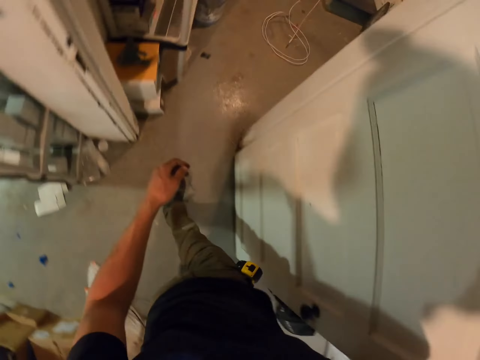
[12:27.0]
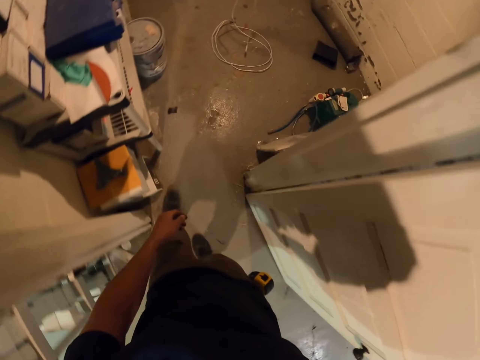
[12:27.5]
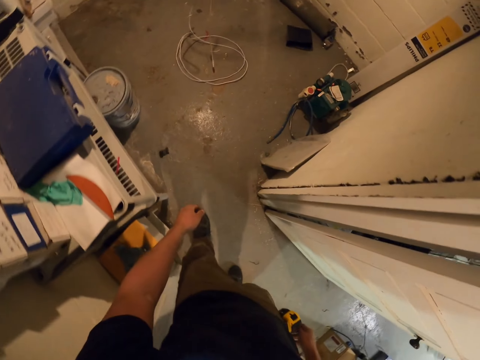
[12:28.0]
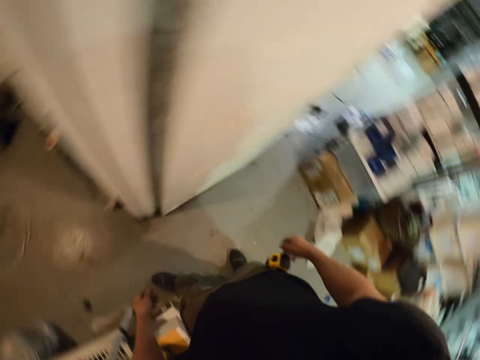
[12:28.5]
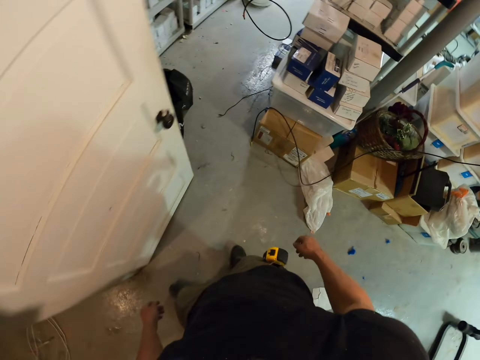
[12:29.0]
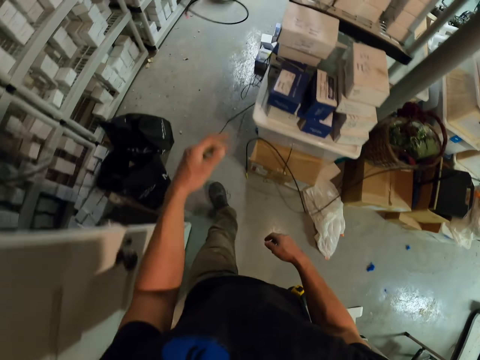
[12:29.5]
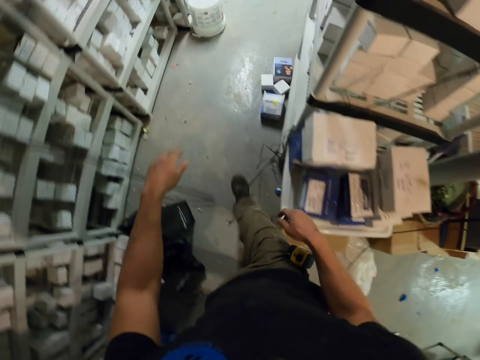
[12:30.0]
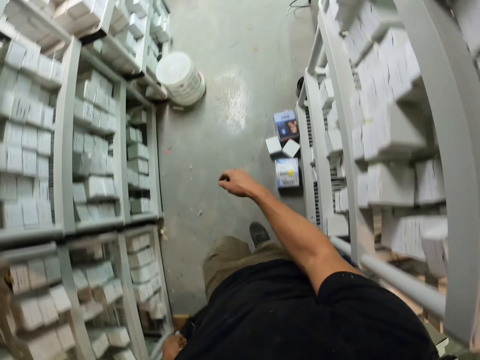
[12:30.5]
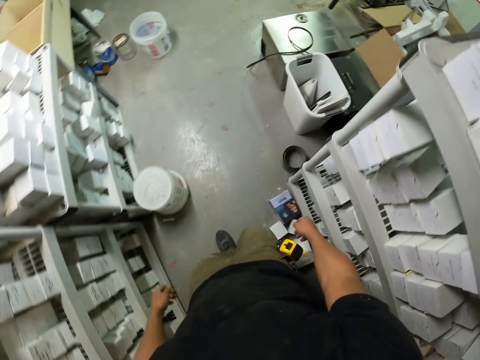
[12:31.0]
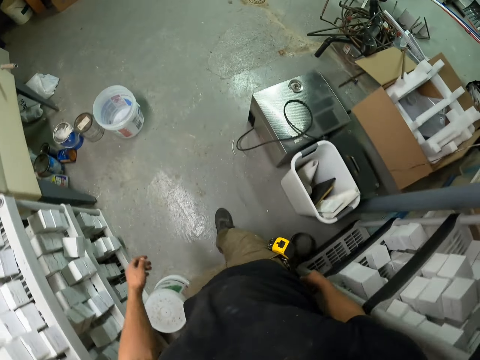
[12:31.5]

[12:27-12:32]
The camera wearer touches a cable. They turn around. They walk around the room.

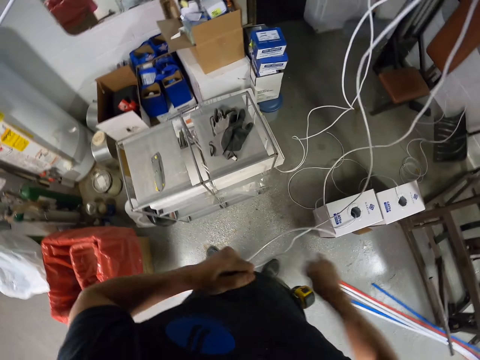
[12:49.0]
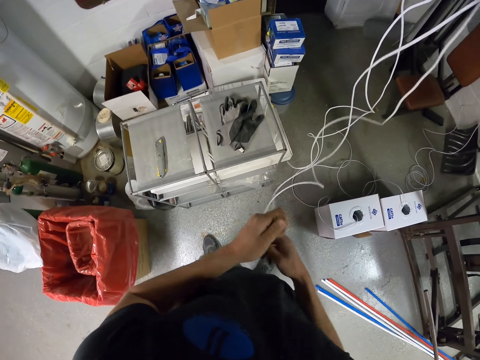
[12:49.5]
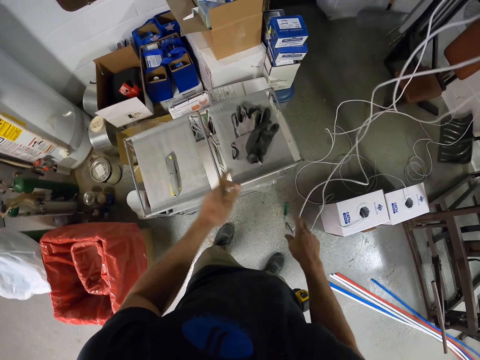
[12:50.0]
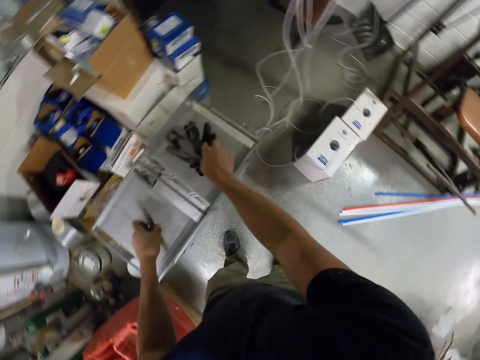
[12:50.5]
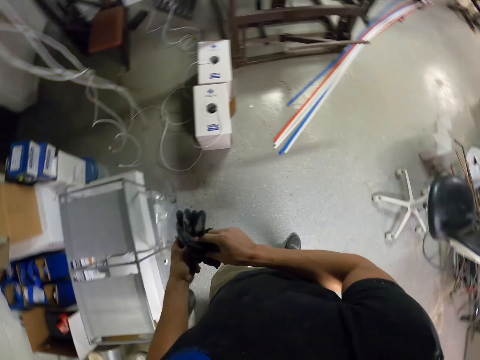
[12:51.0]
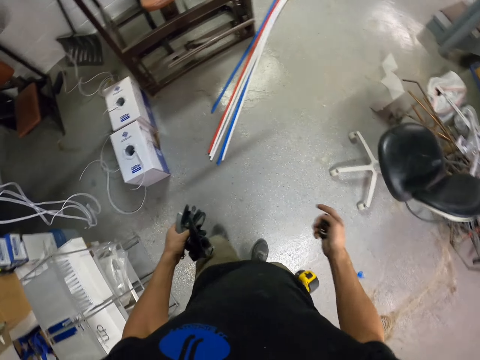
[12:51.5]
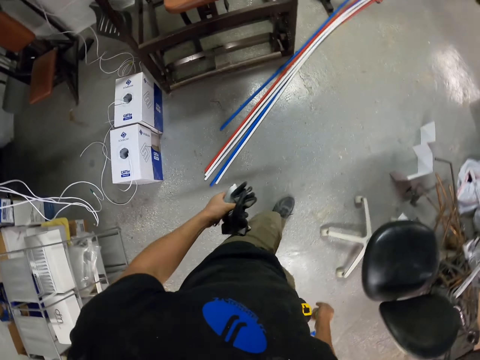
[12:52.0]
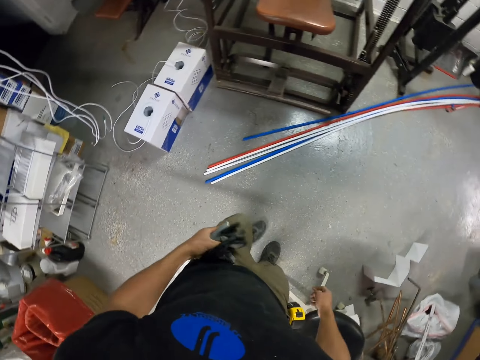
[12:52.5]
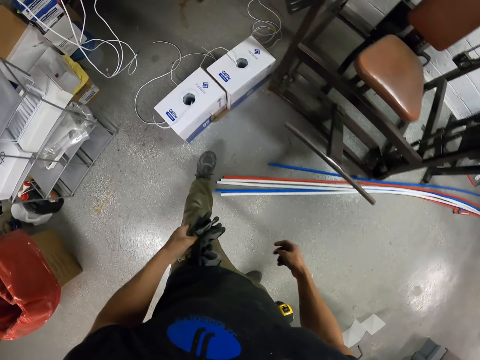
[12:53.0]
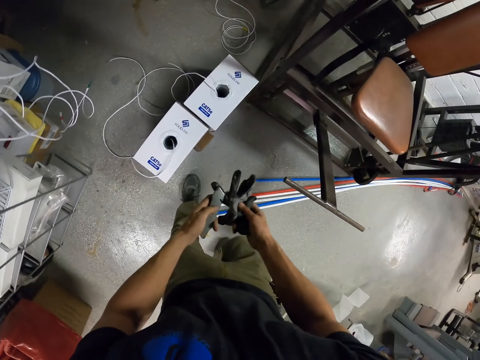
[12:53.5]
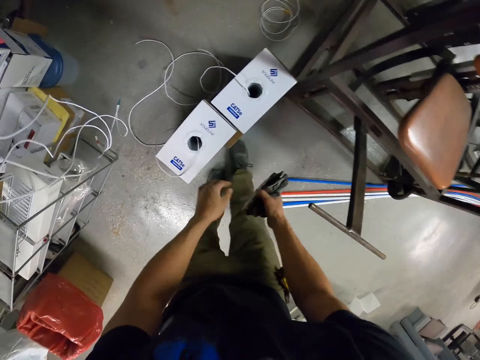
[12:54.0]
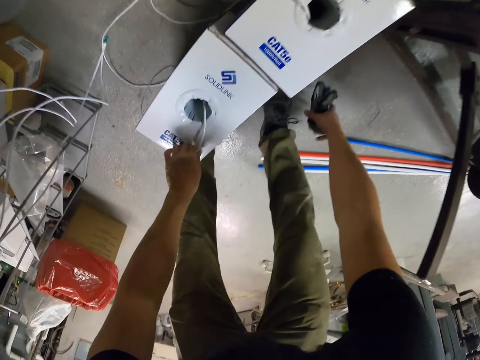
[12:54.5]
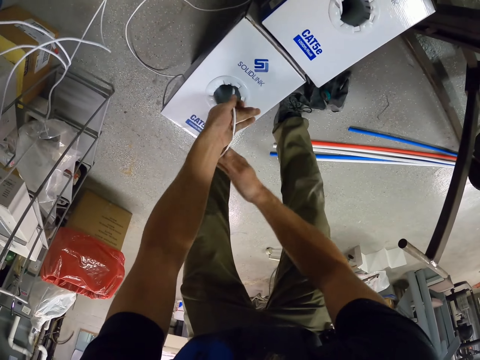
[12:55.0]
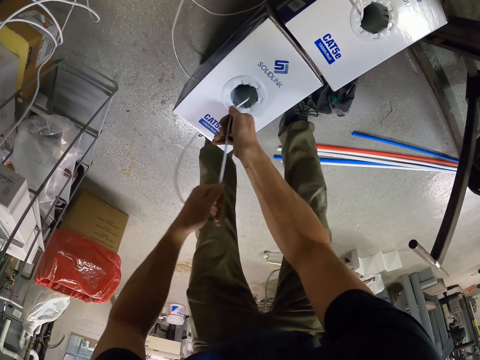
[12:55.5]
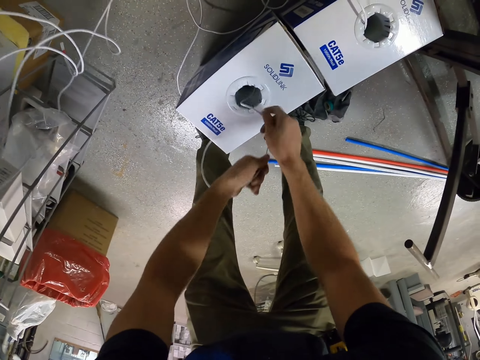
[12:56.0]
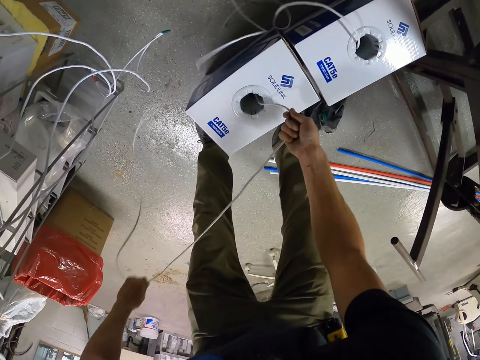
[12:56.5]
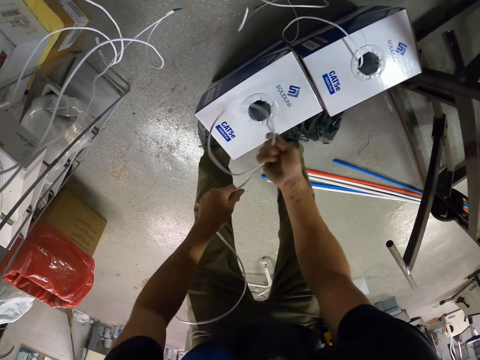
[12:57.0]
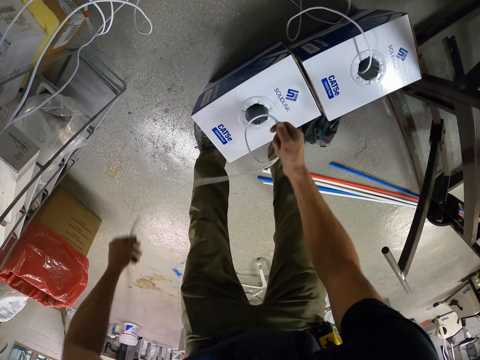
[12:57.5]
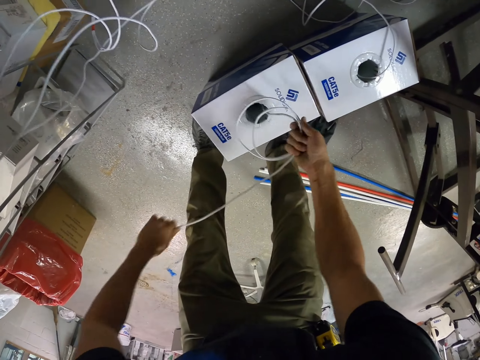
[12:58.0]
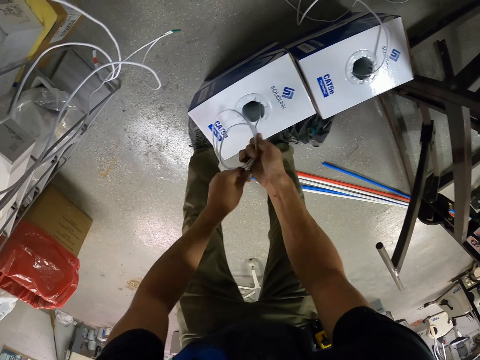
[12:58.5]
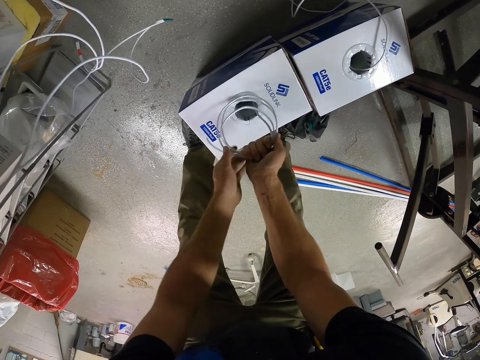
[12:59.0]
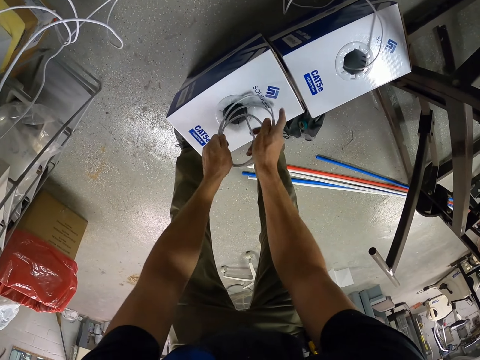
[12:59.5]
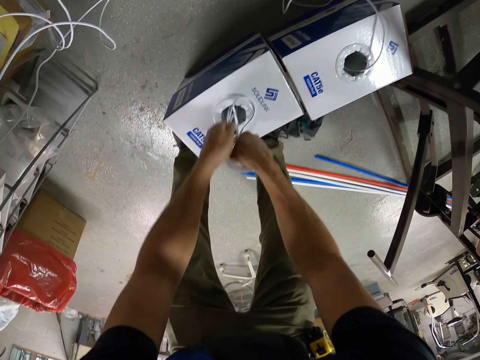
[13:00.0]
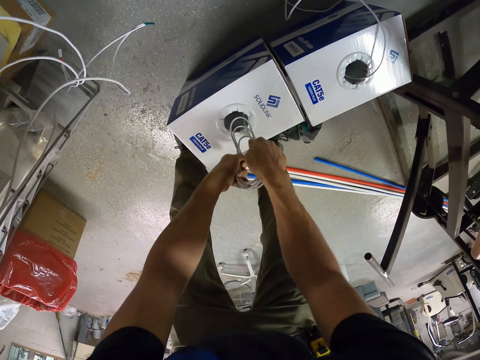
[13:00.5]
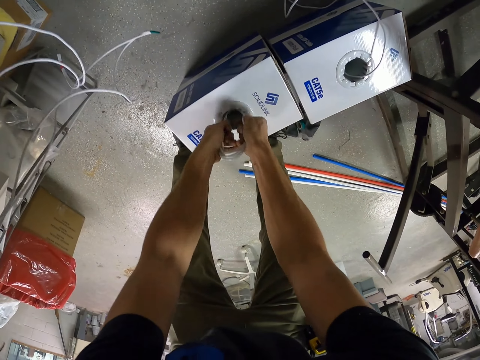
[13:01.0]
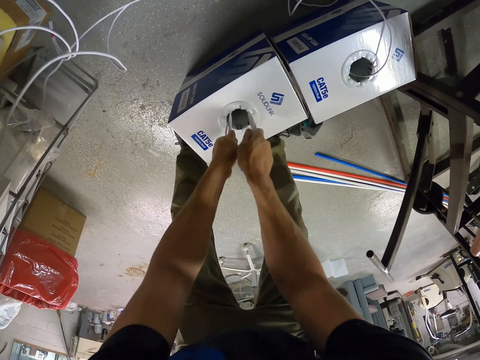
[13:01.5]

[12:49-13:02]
The camera wearer cuts the tape. They pick up the hand gloves. They hold the wire. They put the hand gloves on the floor. They pull the cable inside the boxes. They return the wire into the box. They fold the wire. They return the wire into the box.

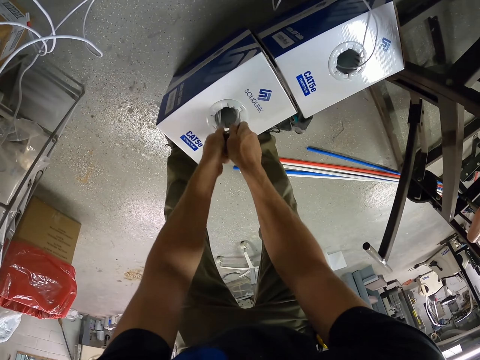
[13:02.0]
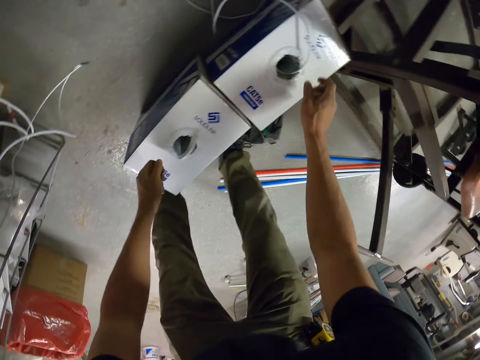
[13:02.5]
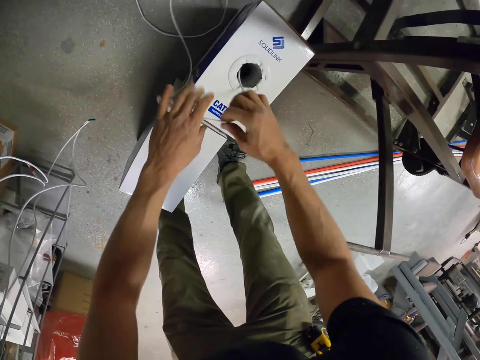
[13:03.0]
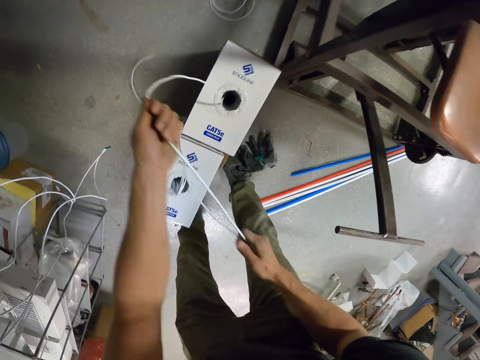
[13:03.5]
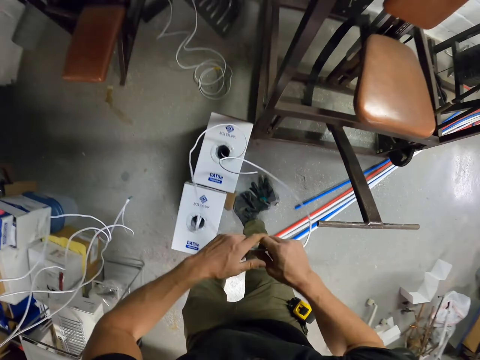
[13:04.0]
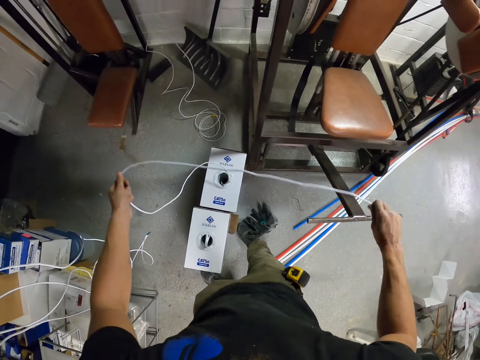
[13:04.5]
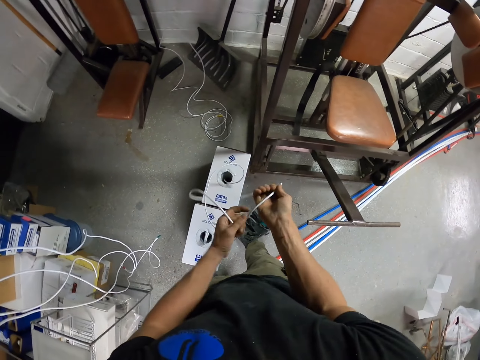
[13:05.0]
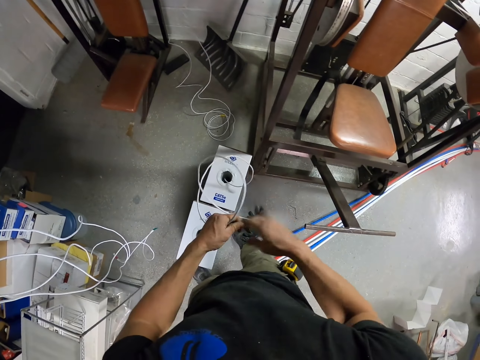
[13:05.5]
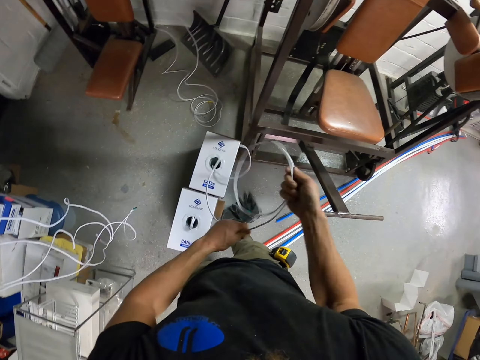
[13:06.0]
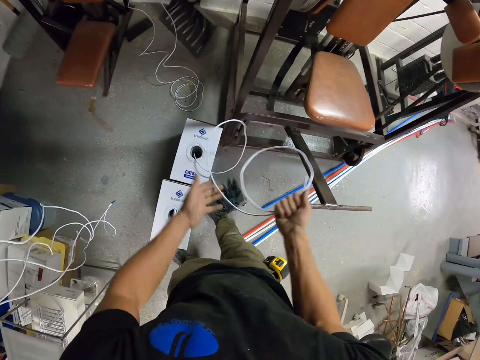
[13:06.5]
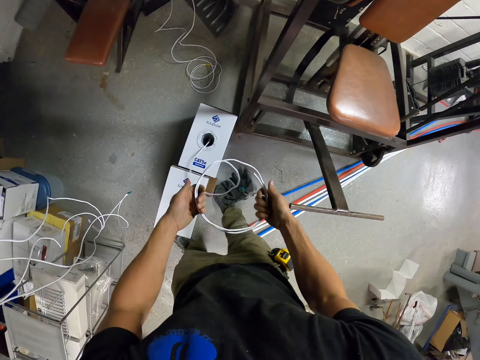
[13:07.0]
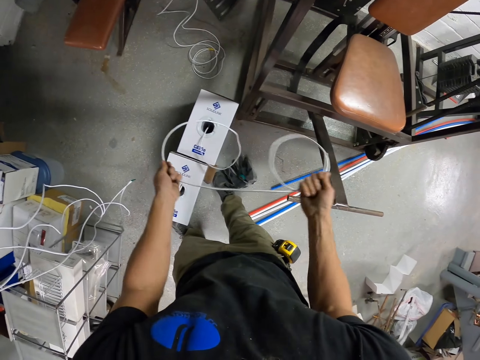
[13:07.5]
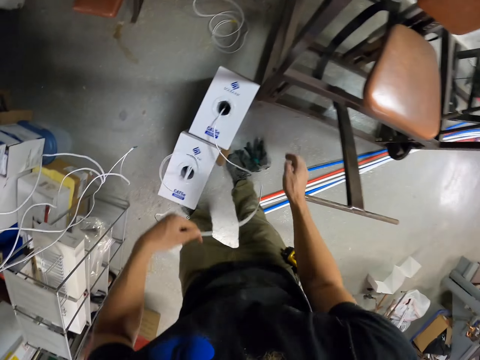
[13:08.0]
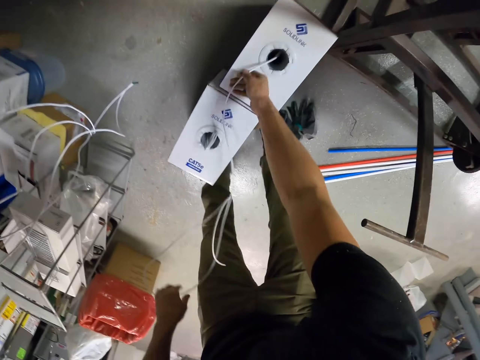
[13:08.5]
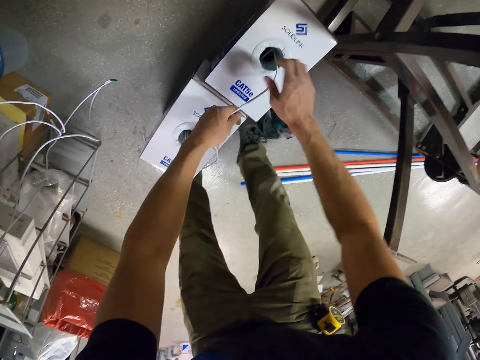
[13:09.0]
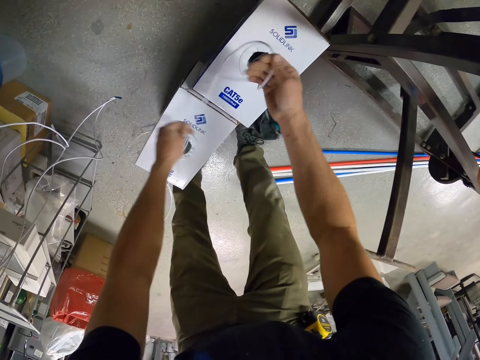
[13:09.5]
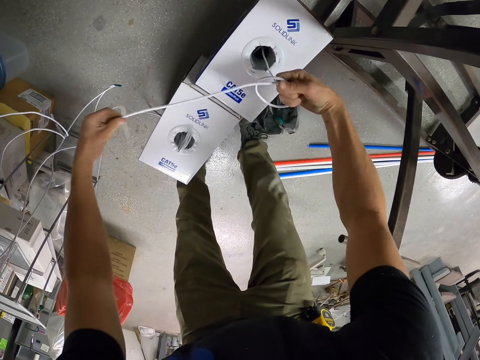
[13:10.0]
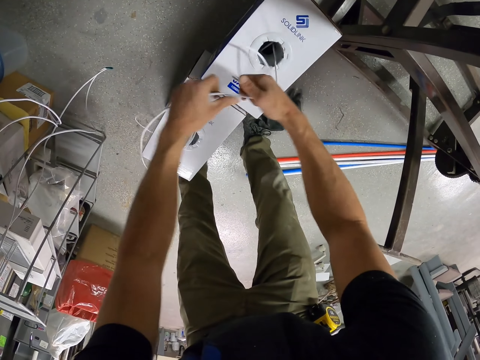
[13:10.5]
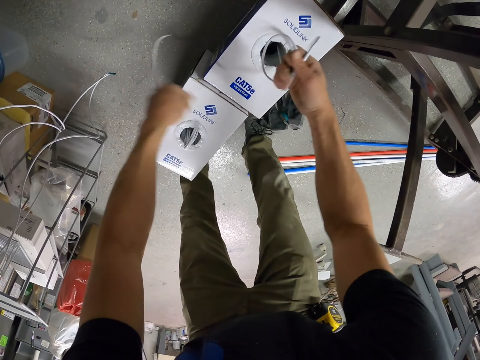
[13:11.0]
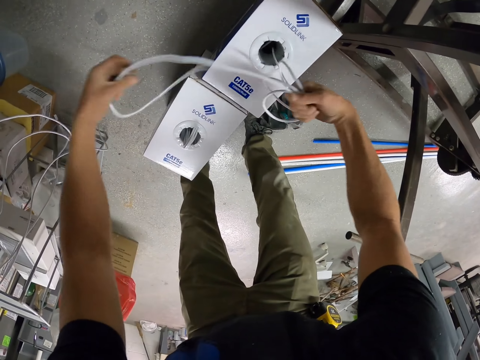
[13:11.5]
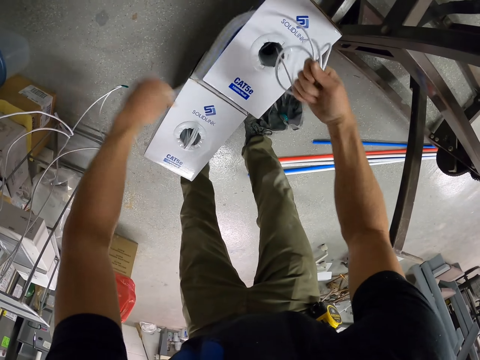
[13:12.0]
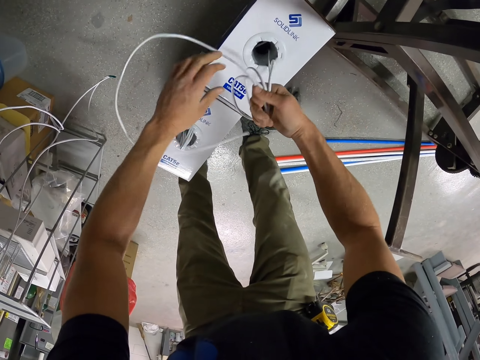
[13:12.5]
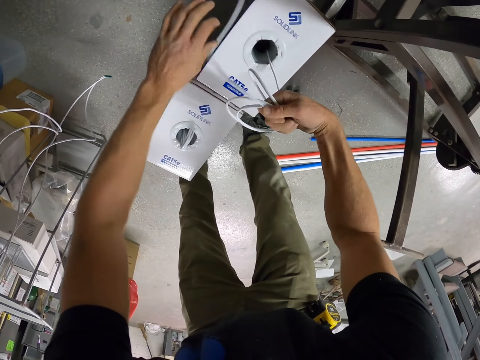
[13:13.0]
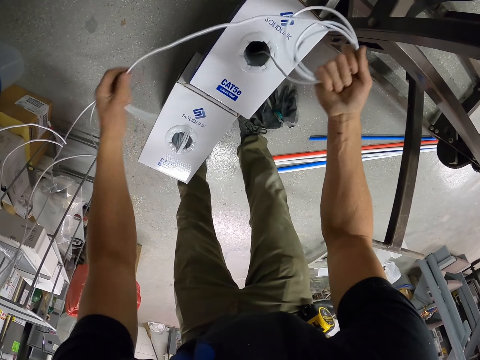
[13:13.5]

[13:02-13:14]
The camera wearer holds the wire. They fold the wire.
